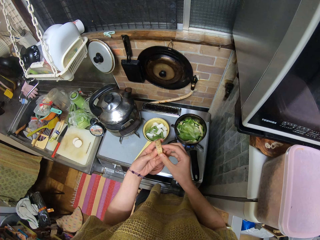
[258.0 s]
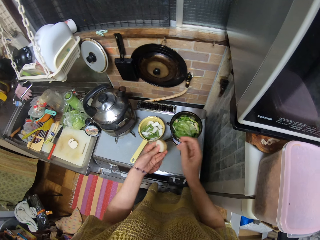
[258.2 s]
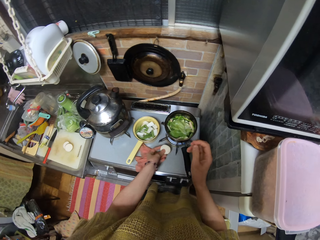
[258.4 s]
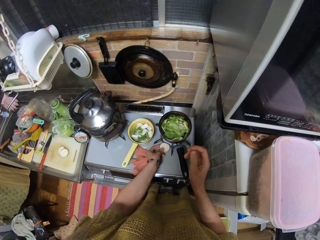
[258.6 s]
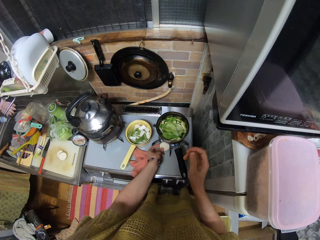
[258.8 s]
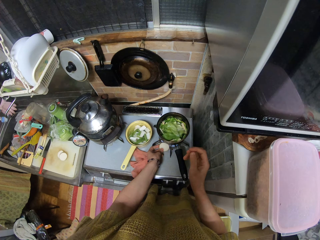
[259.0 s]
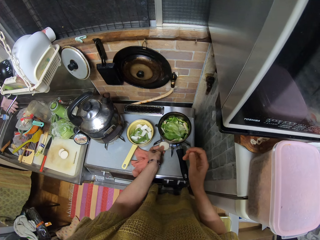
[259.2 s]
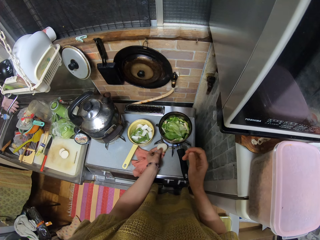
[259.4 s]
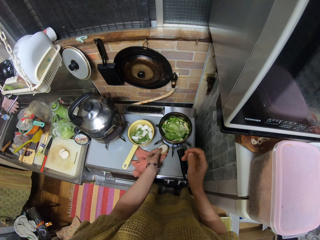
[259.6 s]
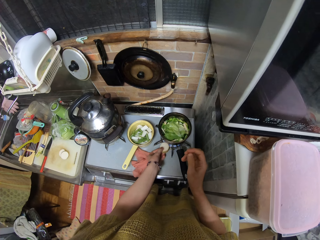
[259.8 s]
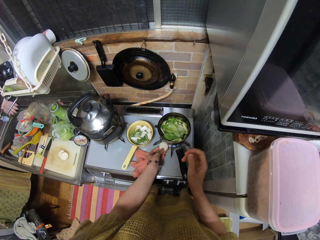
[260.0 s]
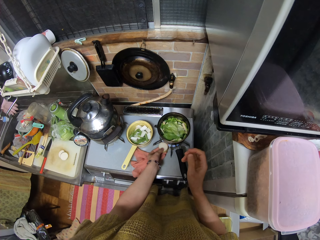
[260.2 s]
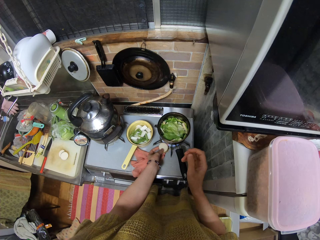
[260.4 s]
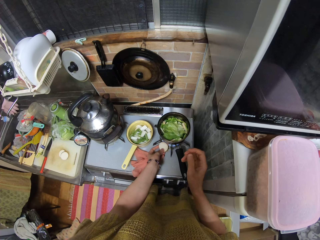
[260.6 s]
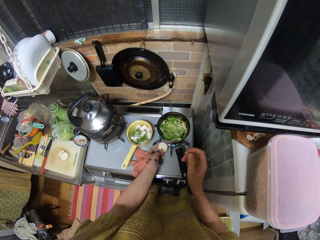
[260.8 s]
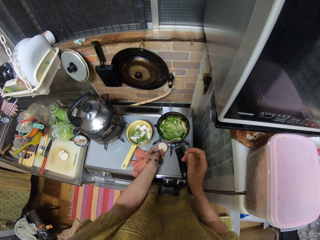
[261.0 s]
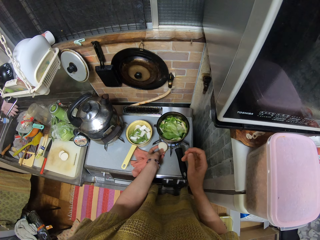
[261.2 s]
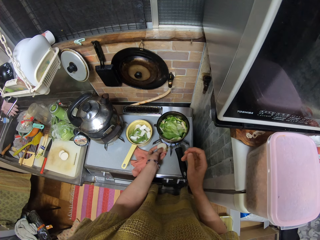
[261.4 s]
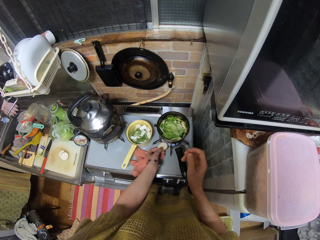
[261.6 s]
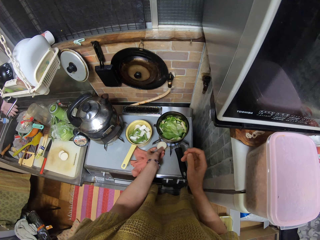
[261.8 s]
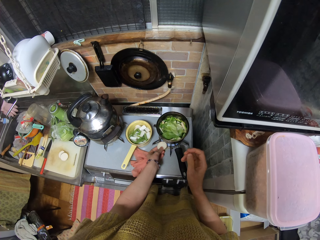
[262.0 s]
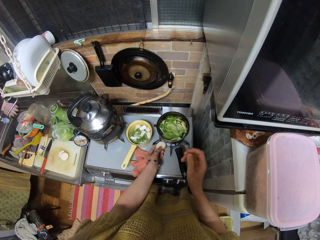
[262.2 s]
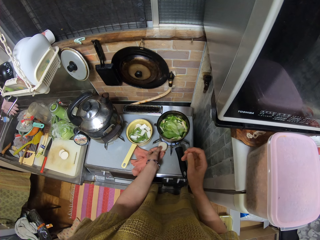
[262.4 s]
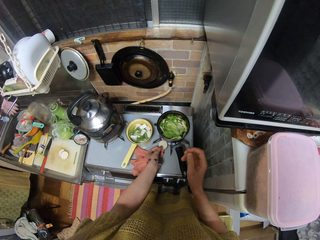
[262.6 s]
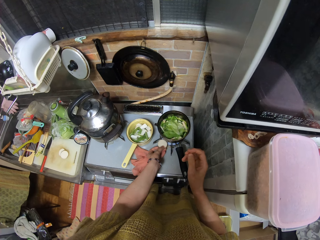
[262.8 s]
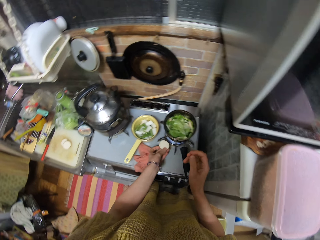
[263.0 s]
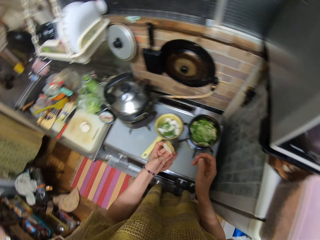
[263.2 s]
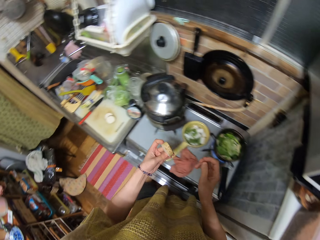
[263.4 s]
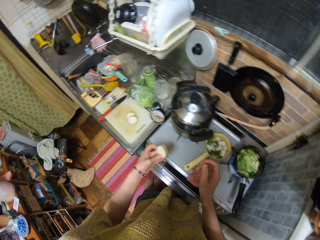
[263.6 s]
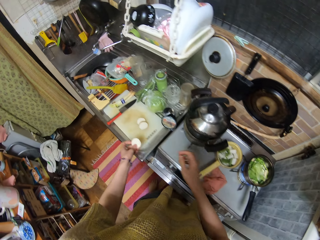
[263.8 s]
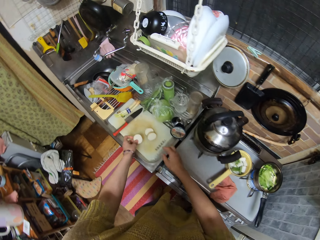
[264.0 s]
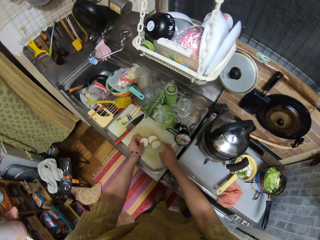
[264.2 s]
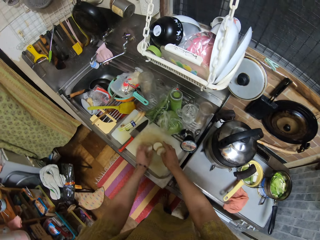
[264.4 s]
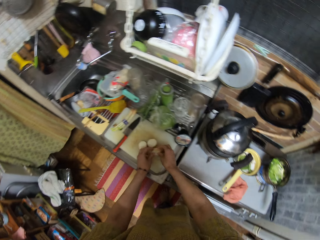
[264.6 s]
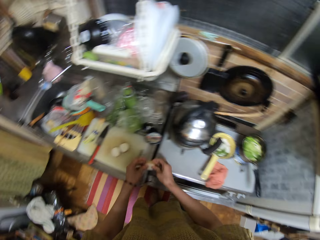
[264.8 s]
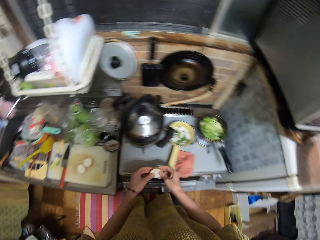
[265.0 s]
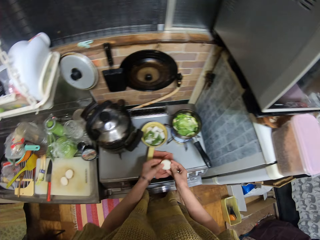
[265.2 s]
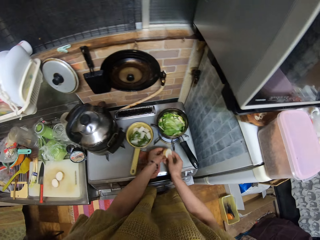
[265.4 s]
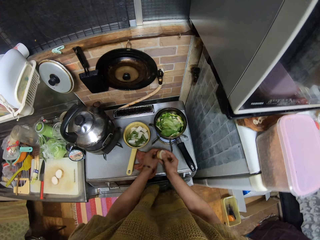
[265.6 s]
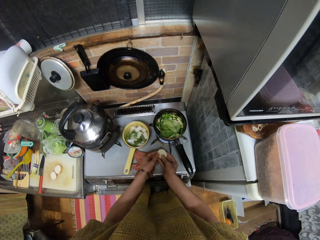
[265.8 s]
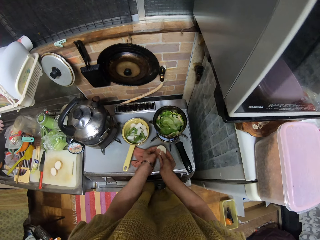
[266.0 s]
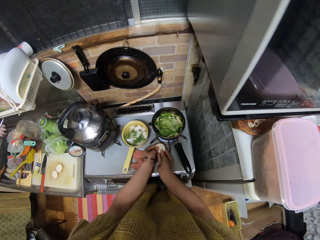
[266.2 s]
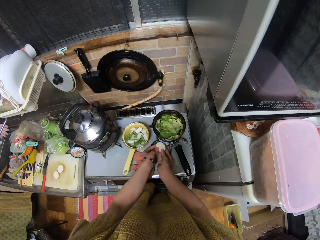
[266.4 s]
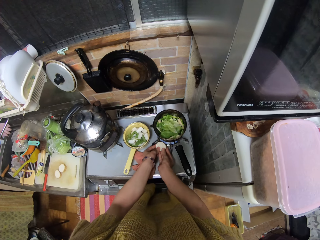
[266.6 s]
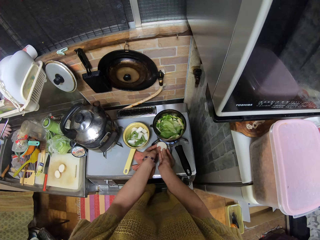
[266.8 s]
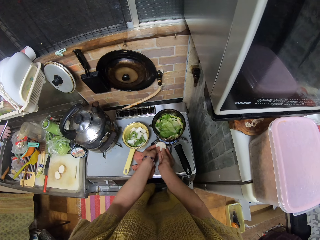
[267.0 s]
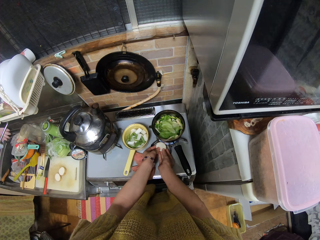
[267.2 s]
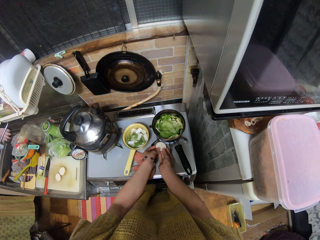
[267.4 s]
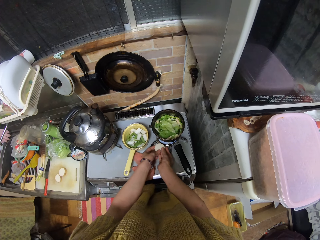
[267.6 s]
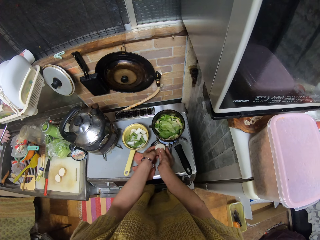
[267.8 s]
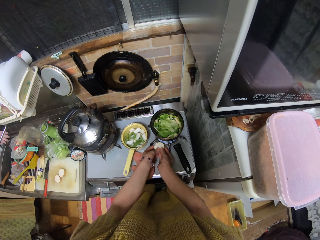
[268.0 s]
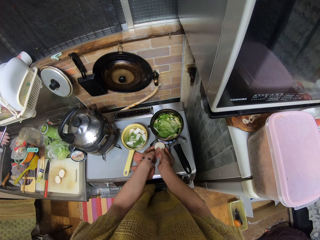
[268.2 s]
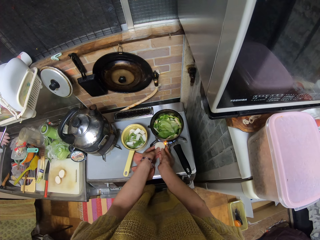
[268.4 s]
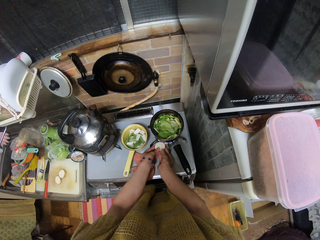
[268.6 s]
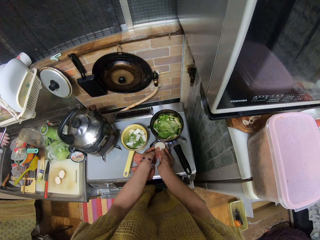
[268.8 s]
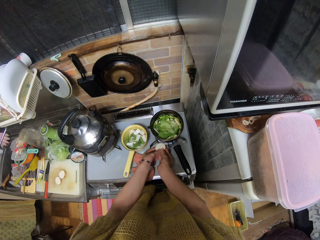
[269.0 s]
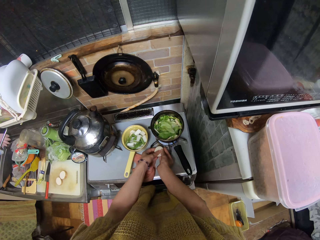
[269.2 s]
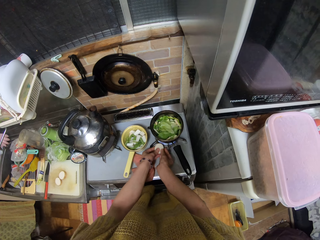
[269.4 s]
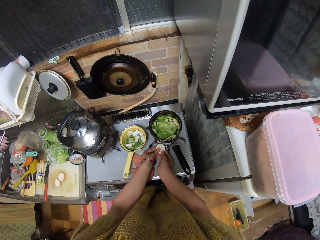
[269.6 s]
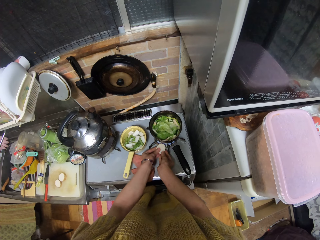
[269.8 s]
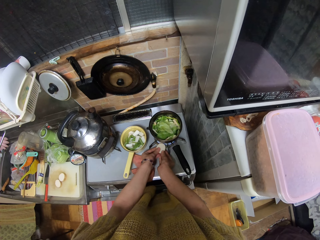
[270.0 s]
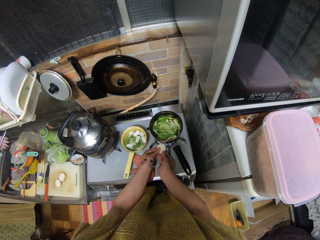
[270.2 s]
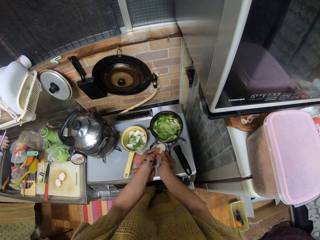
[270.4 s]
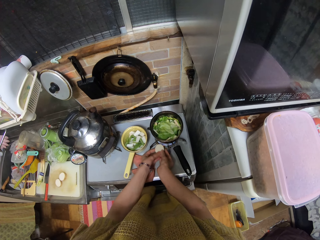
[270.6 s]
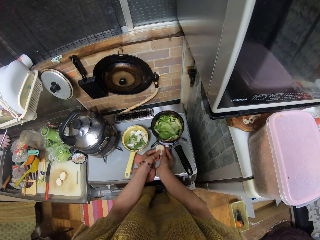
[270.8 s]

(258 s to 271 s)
The camera wearer drops the potato on the chopping board. They burn the slice of potato with a gas cooker. They pick another one.

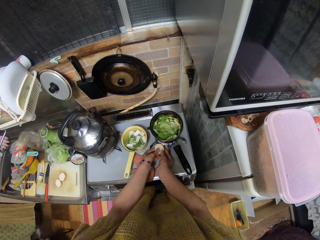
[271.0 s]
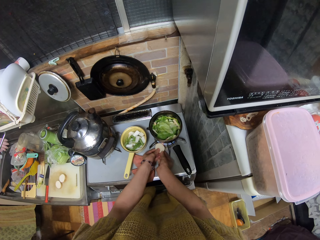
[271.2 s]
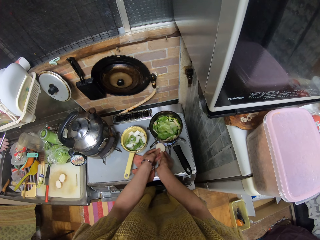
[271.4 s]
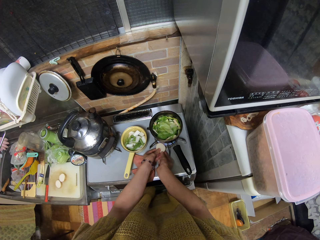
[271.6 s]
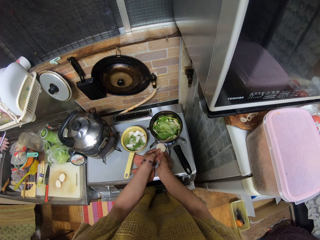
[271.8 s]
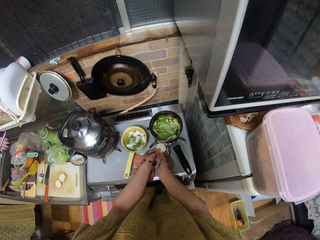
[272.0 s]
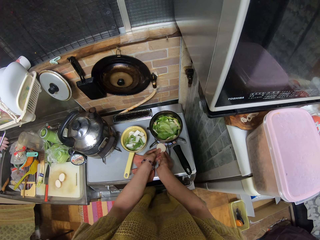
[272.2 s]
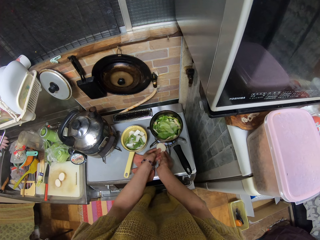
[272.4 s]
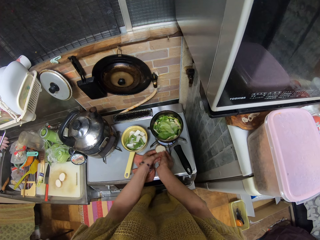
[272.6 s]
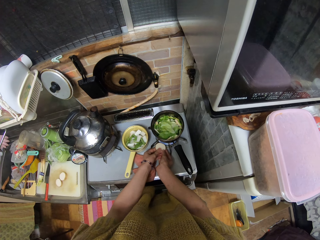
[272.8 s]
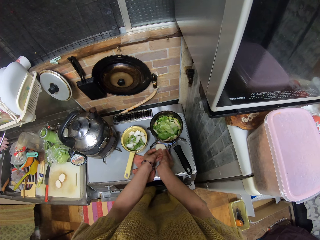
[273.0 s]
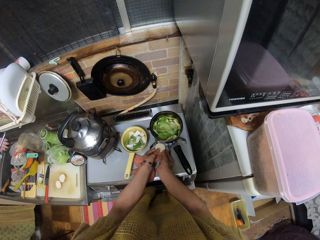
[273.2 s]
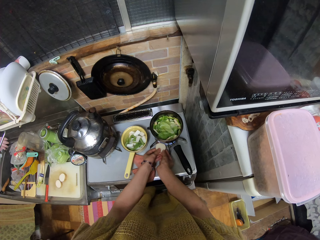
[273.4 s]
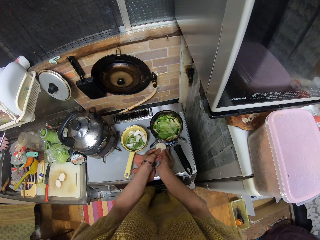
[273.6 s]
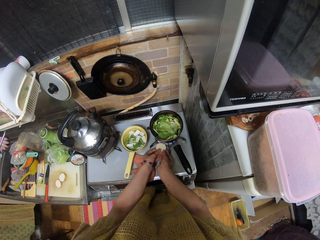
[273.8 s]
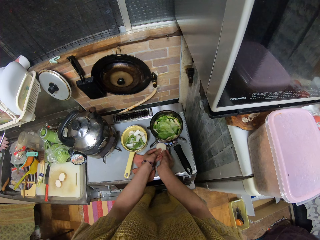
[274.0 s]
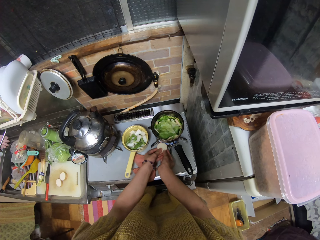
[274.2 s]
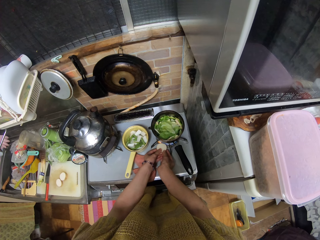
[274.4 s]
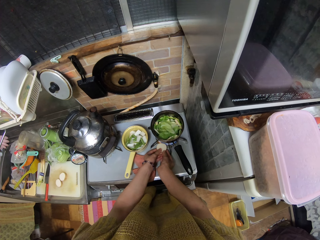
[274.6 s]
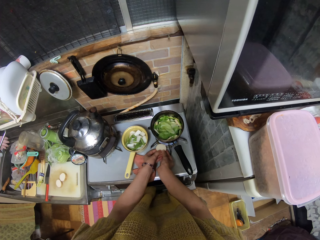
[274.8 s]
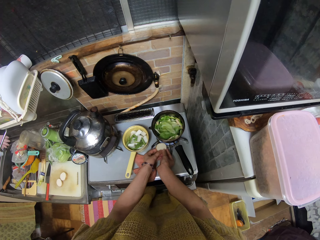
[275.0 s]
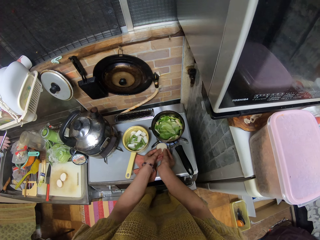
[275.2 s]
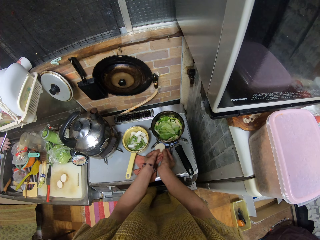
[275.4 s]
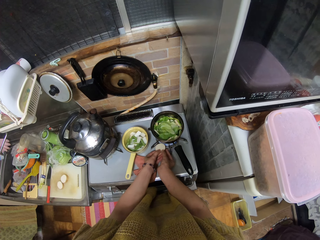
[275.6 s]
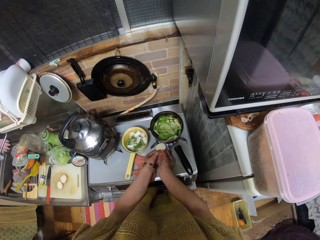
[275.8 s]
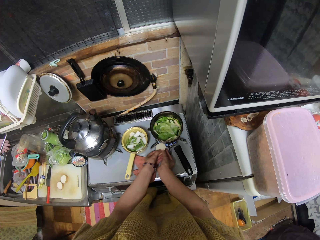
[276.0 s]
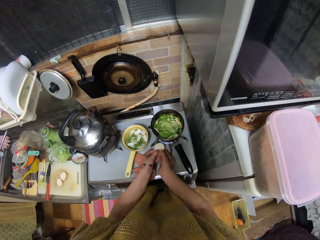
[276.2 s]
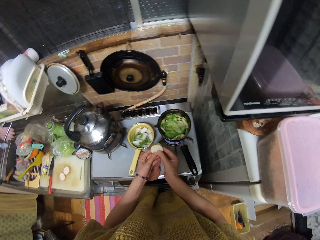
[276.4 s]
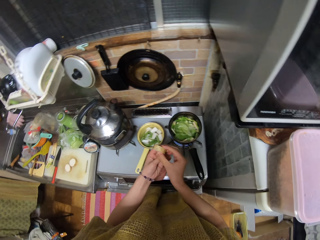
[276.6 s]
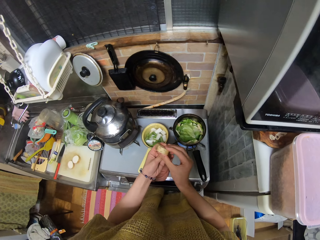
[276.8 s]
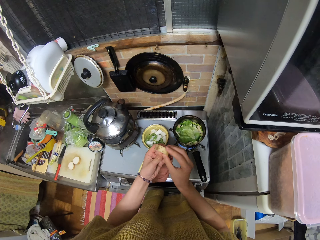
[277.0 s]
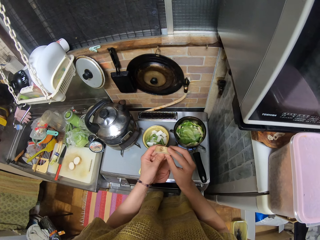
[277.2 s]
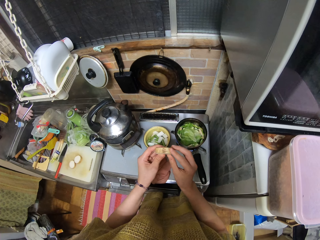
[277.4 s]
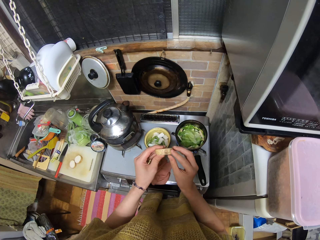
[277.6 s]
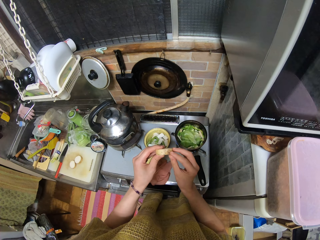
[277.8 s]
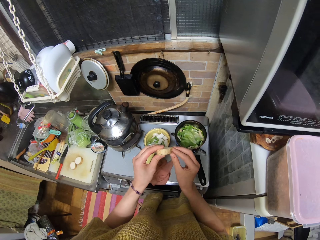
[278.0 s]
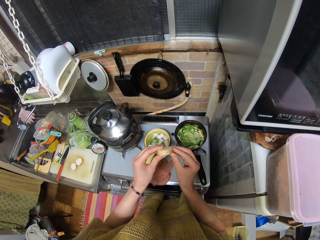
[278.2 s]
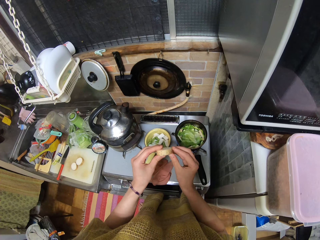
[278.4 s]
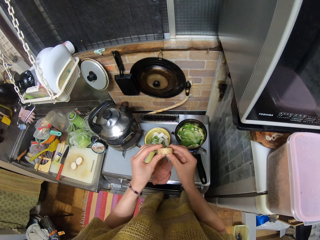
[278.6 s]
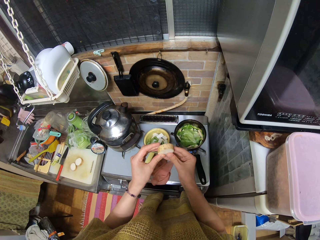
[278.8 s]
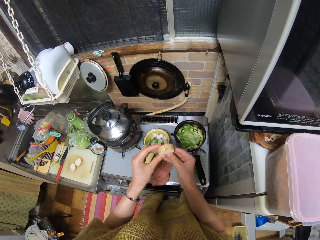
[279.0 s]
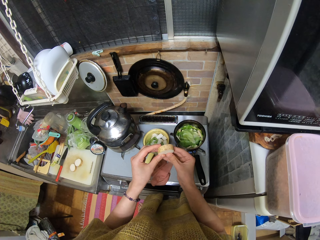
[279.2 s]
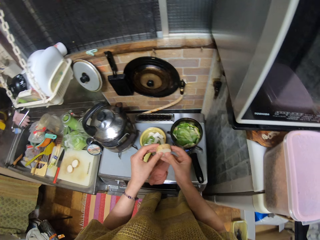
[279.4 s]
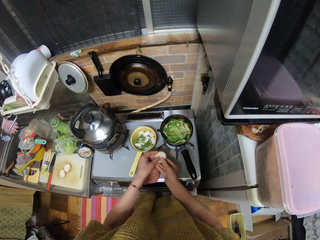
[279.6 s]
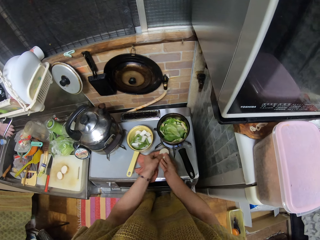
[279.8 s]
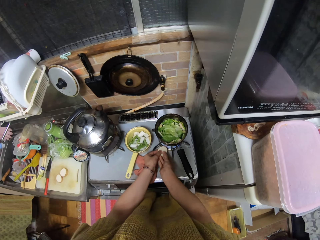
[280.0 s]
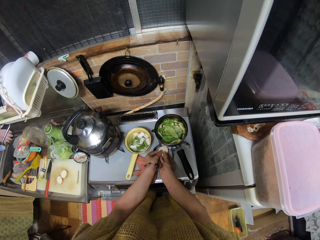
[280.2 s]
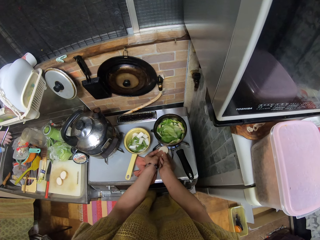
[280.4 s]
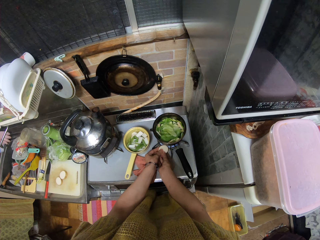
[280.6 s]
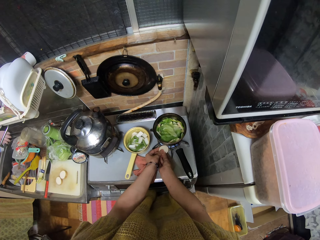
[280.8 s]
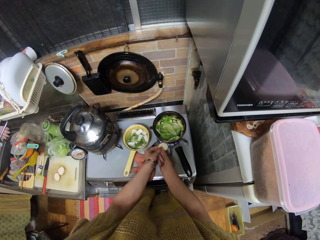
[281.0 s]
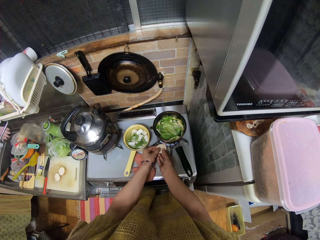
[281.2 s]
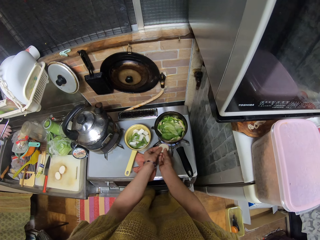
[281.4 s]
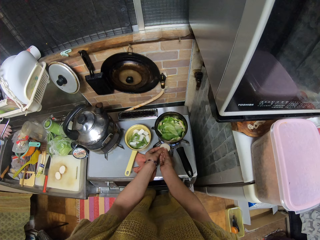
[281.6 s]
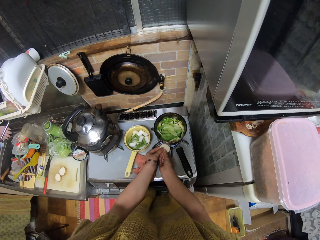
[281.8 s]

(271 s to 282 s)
The camera wearer stares on something.
